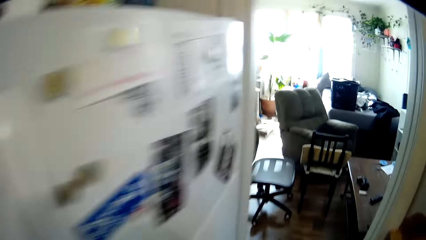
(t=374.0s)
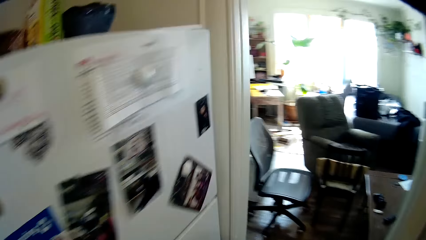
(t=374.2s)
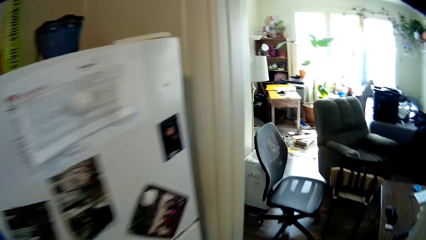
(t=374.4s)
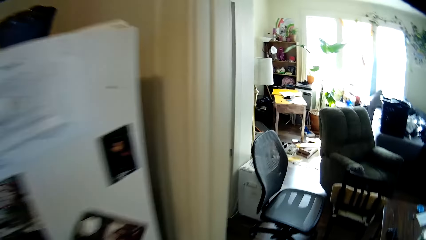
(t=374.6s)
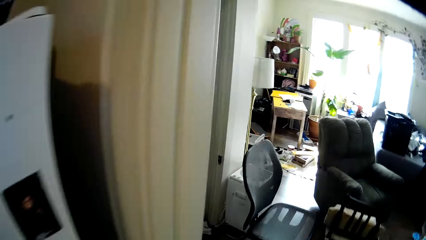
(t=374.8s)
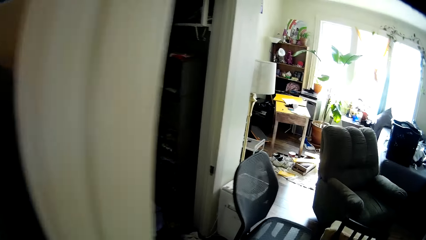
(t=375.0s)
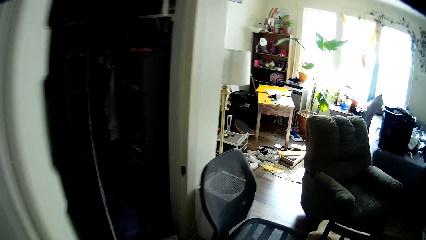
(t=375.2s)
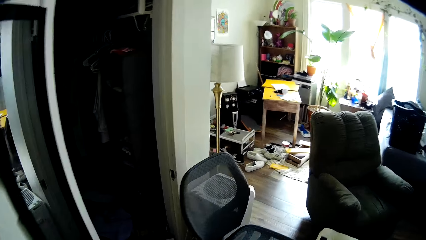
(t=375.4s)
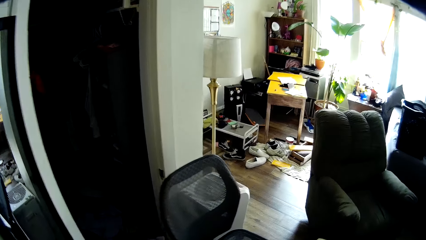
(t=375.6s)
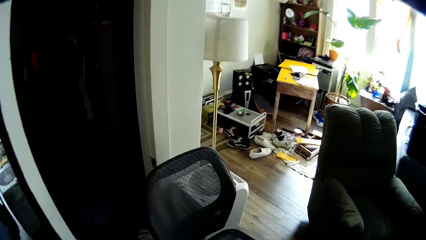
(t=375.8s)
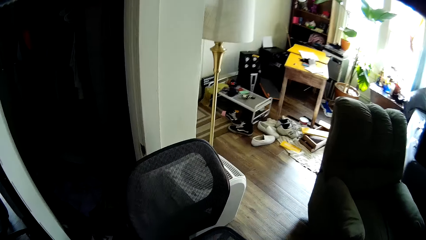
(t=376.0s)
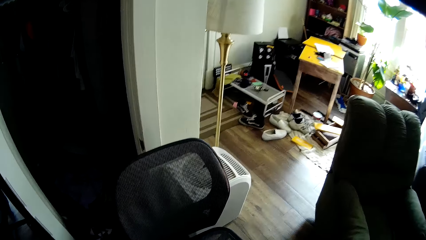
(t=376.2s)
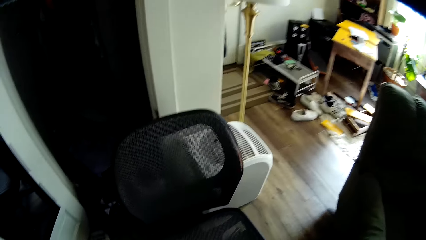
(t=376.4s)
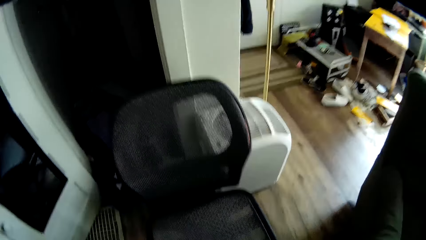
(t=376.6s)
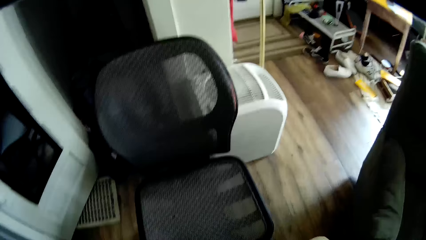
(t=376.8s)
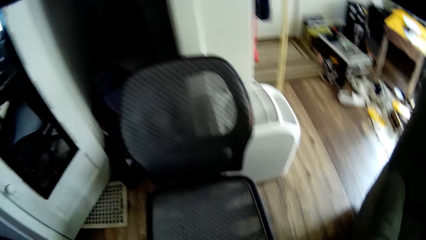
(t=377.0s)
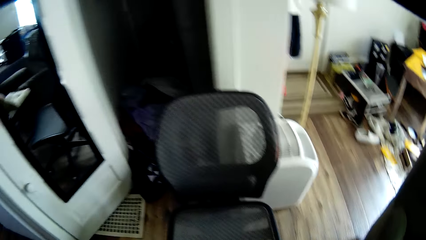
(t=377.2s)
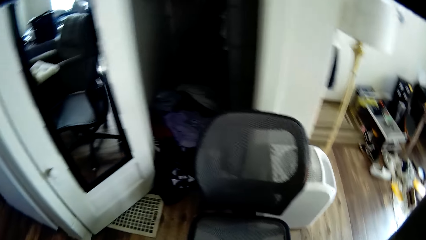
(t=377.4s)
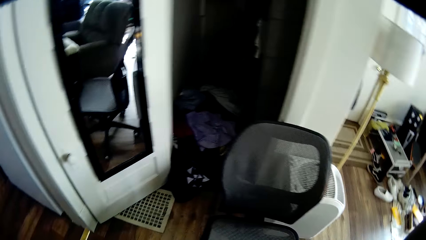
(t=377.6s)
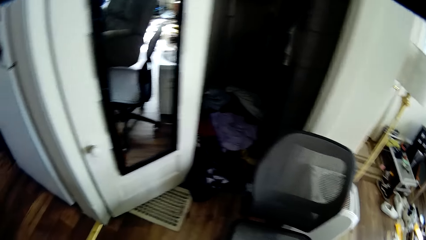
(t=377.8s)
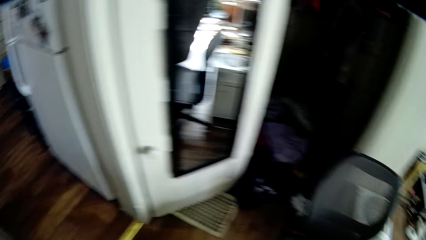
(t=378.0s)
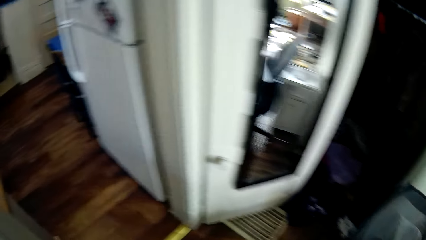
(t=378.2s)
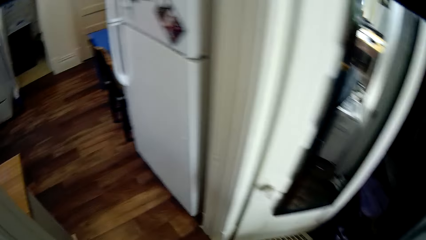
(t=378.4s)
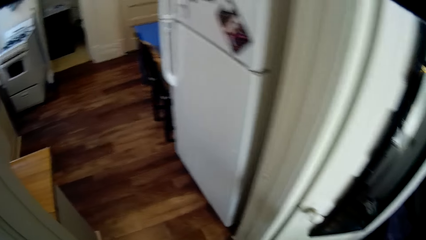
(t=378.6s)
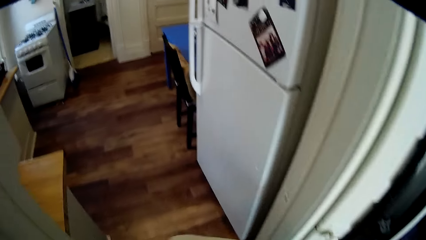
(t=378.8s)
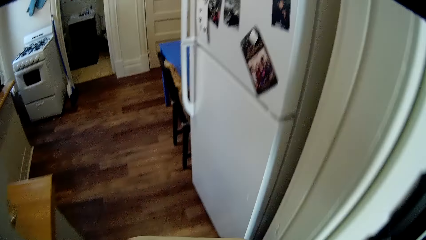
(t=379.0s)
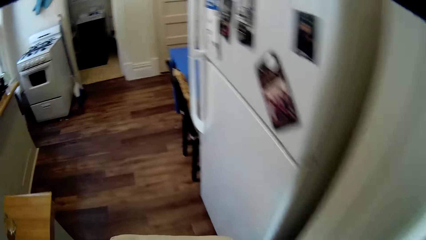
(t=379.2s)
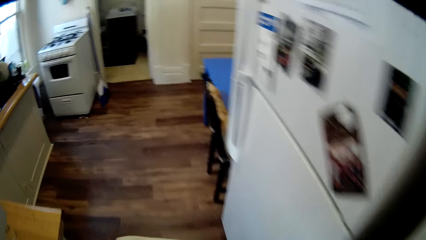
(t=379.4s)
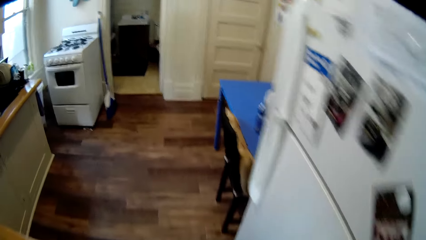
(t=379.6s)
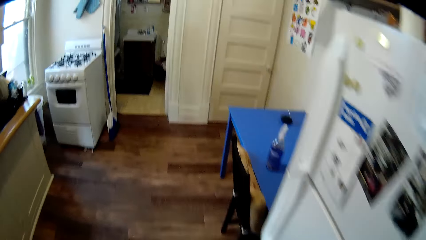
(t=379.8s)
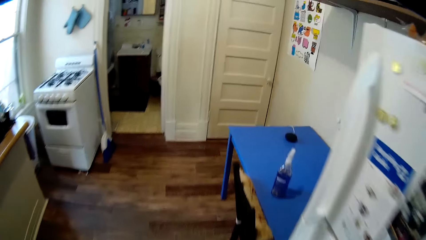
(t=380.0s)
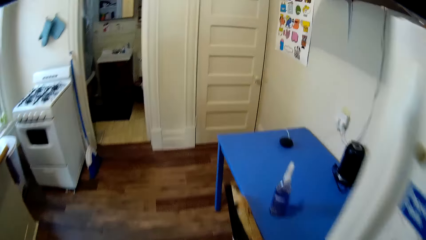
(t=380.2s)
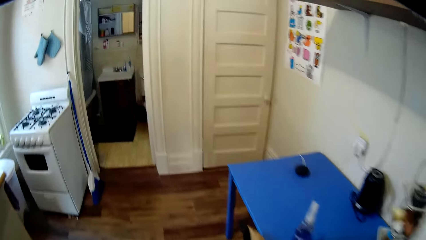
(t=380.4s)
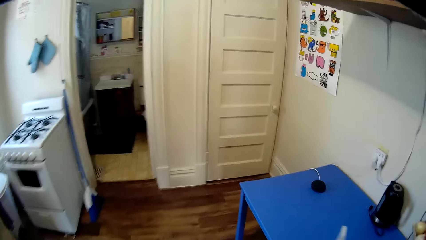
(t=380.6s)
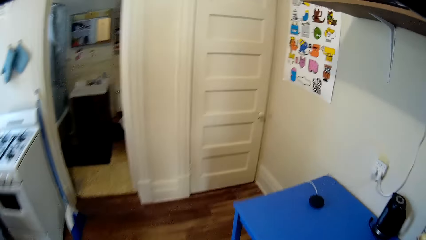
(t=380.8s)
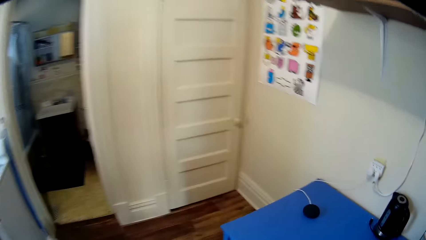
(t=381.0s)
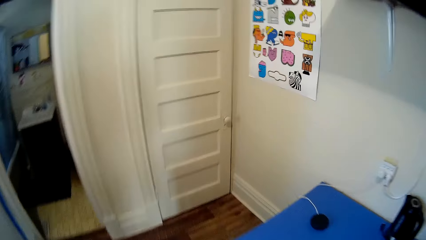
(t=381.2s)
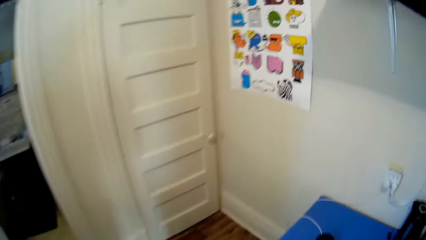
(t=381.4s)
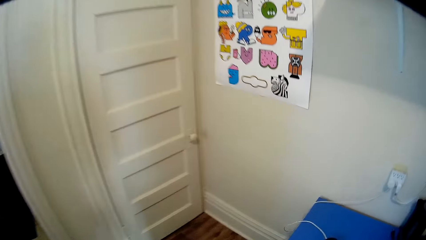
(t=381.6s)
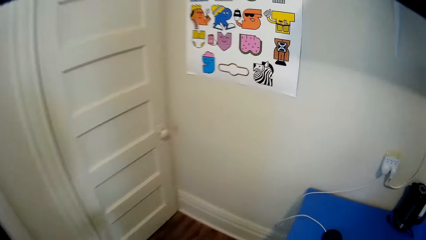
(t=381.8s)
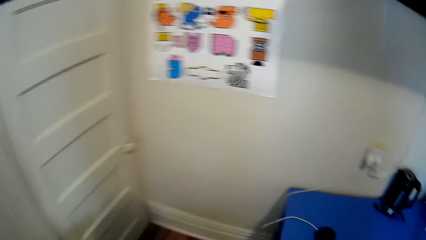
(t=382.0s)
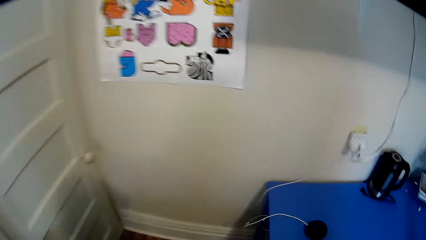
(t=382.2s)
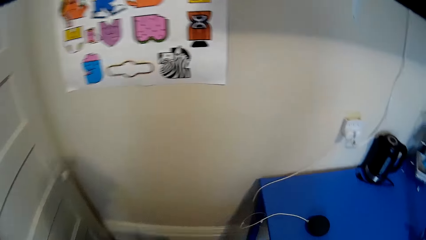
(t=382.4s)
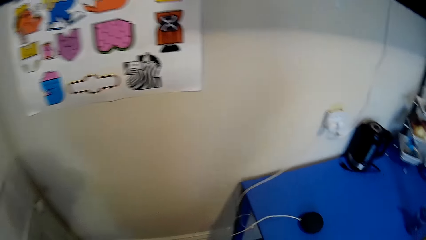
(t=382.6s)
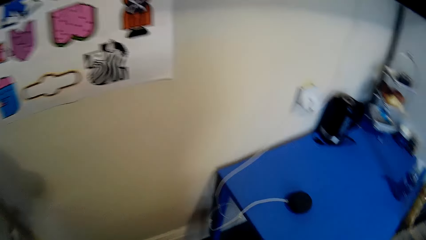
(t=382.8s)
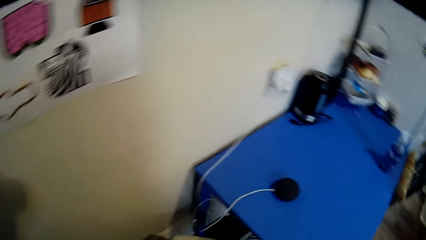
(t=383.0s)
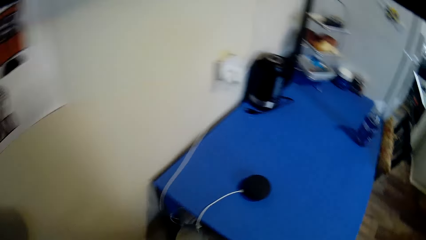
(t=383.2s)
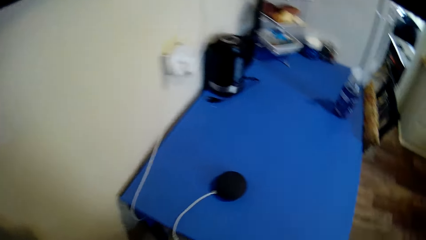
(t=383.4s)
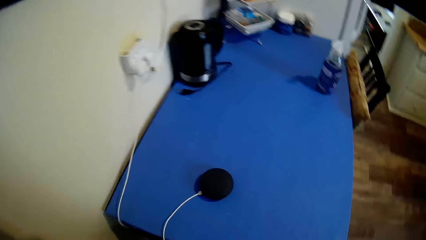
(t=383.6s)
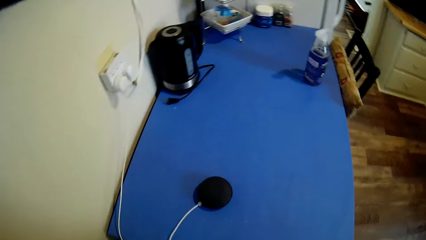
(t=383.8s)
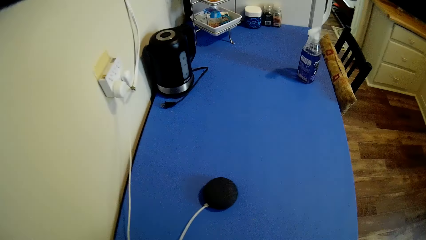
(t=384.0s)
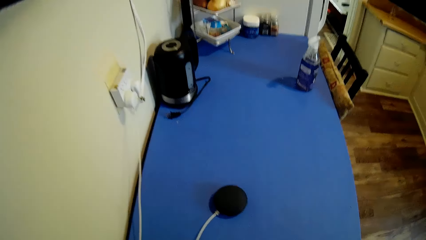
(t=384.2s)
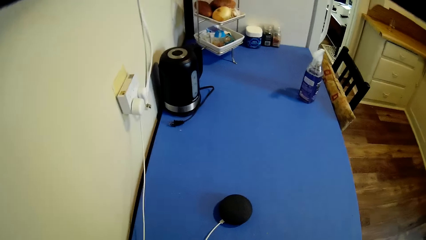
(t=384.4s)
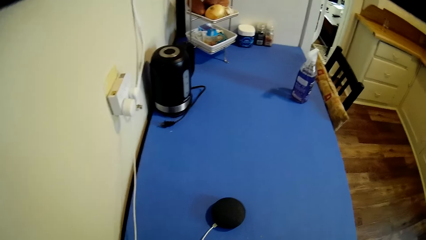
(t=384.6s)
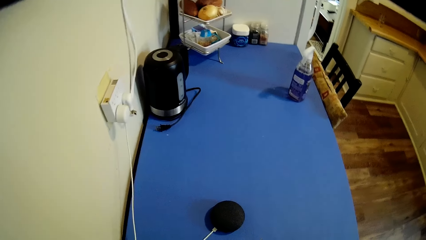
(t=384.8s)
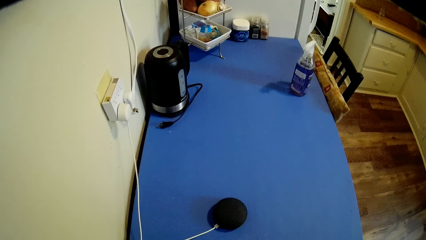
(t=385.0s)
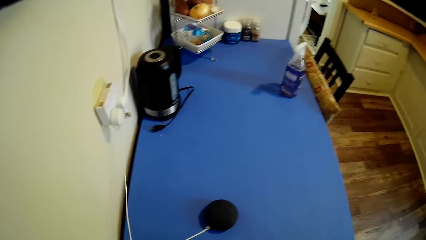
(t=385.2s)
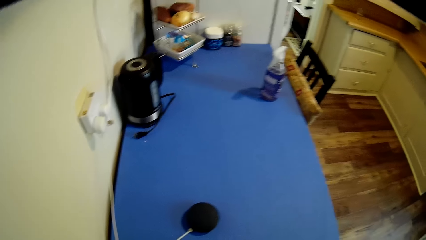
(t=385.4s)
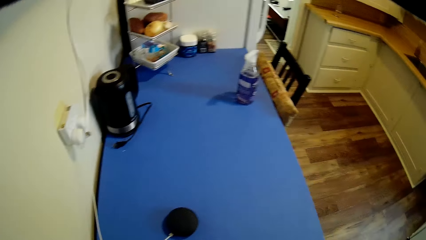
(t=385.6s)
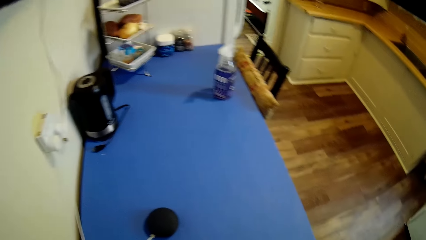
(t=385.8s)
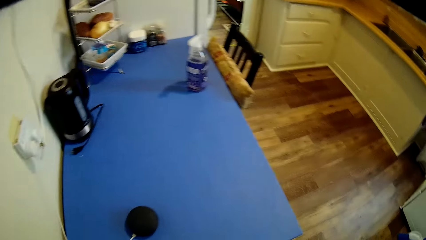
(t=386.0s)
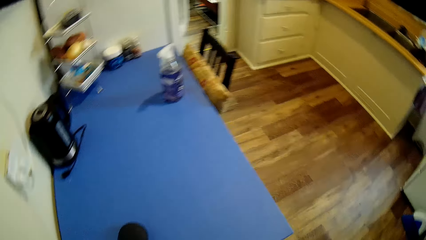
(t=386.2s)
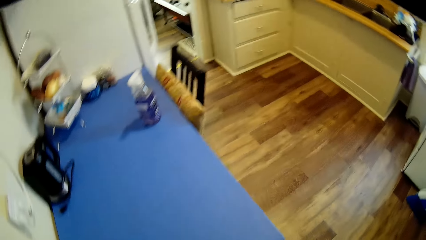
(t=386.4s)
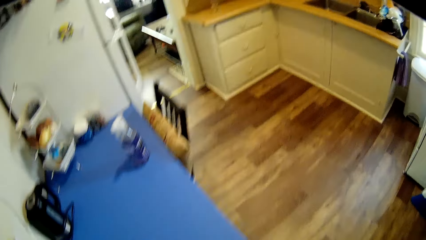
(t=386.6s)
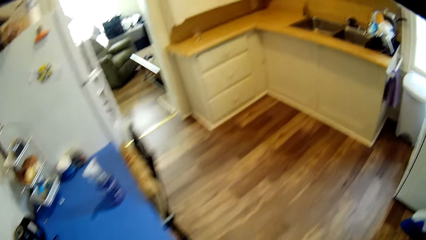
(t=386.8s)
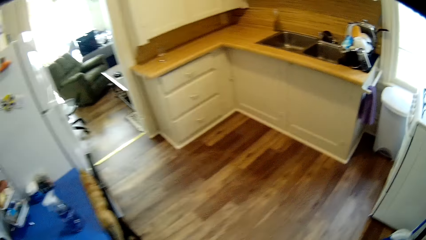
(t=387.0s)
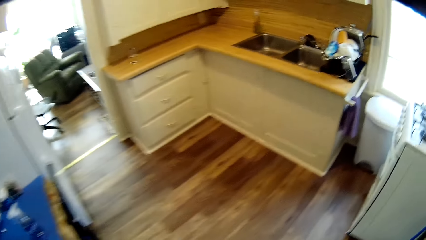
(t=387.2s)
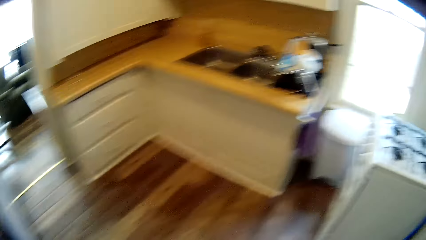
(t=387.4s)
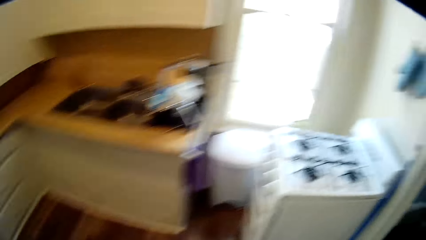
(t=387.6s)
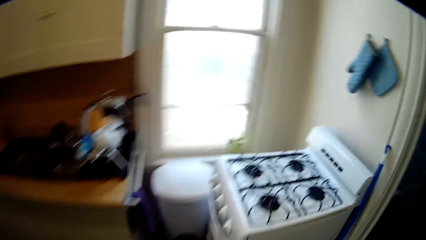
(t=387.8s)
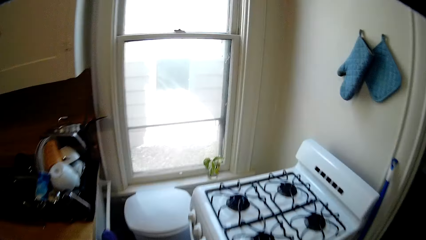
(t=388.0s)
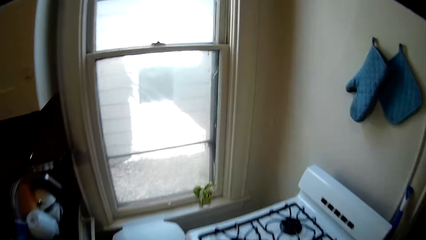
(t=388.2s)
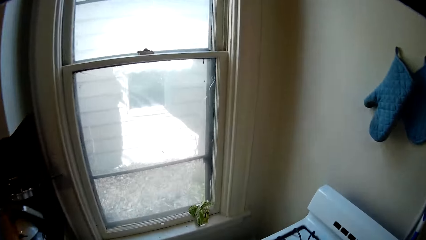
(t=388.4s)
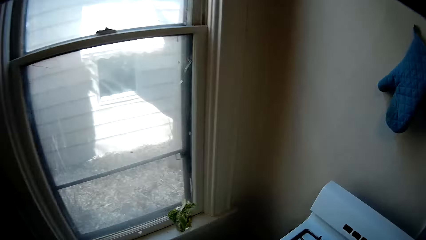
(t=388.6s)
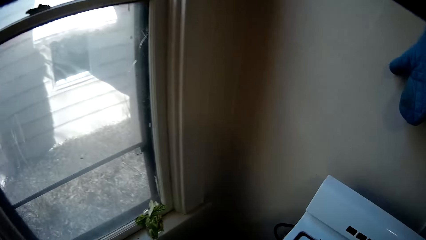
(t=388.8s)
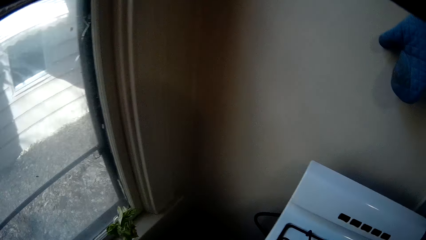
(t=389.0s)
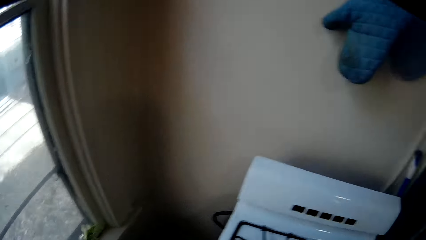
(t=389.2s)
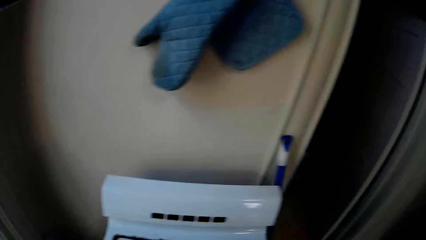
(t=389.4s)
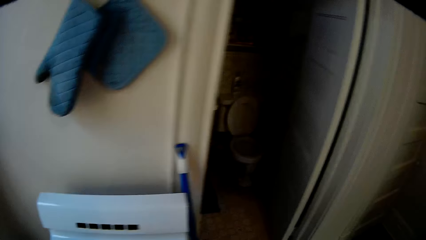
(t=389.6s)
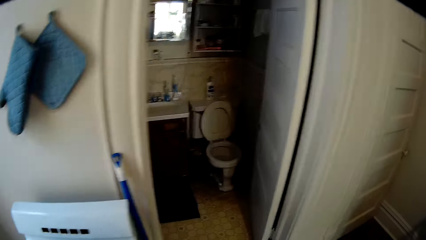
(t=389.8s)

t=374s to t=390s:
The camera wearer enters into a room. They put the chair down. They move around the room. They hold a charger cable. They move around the room.
